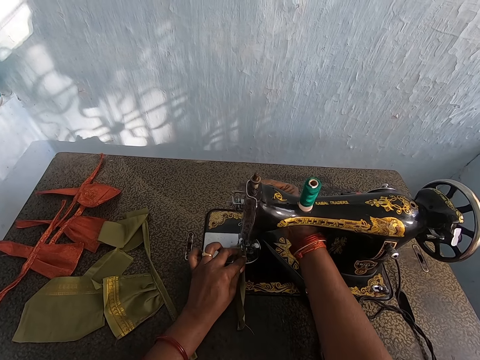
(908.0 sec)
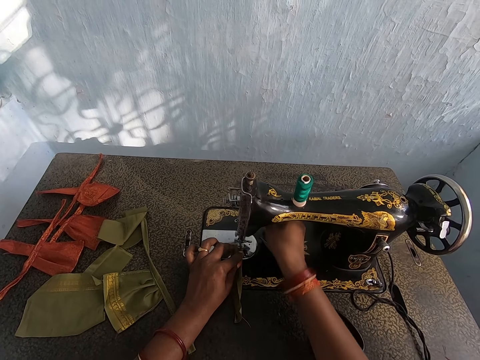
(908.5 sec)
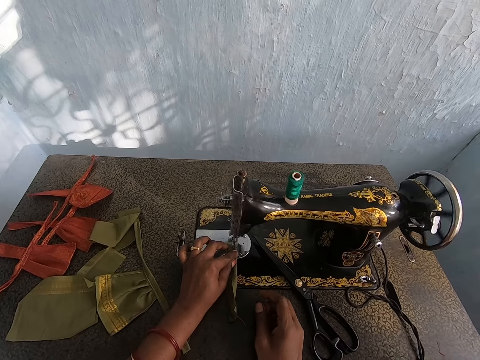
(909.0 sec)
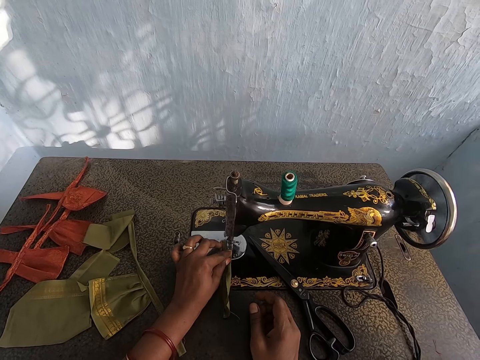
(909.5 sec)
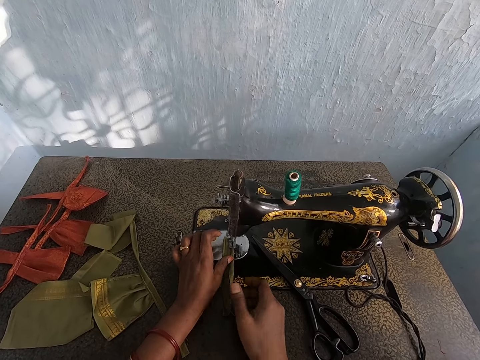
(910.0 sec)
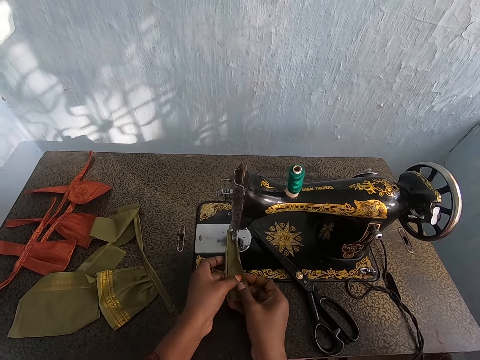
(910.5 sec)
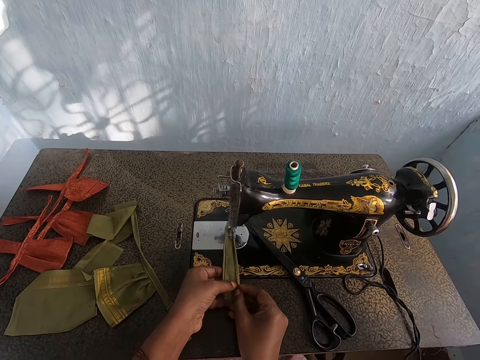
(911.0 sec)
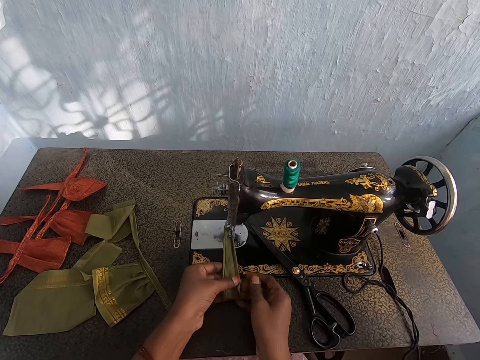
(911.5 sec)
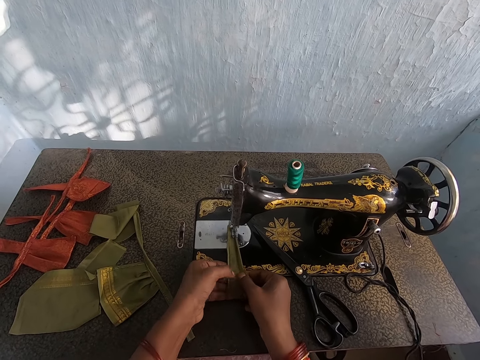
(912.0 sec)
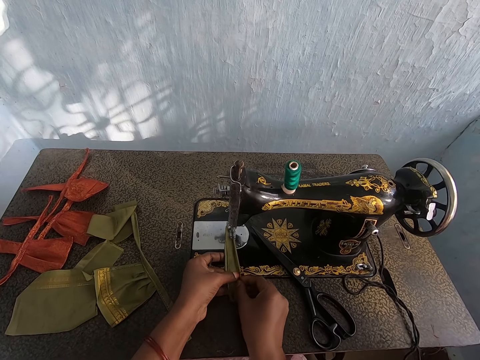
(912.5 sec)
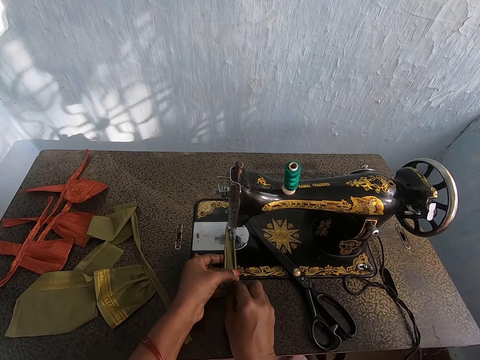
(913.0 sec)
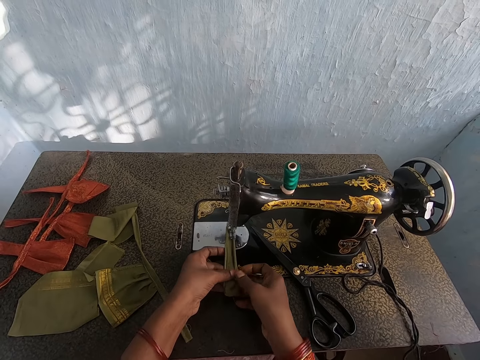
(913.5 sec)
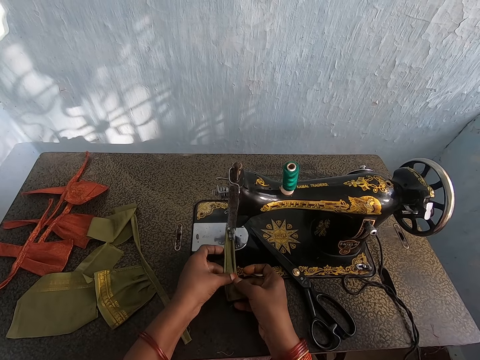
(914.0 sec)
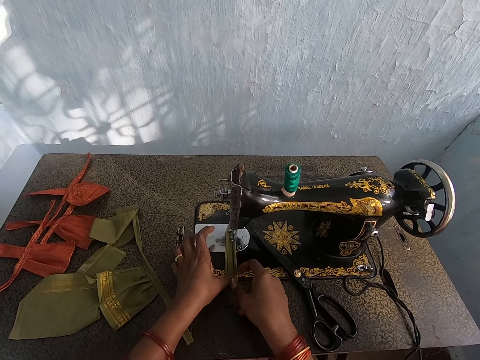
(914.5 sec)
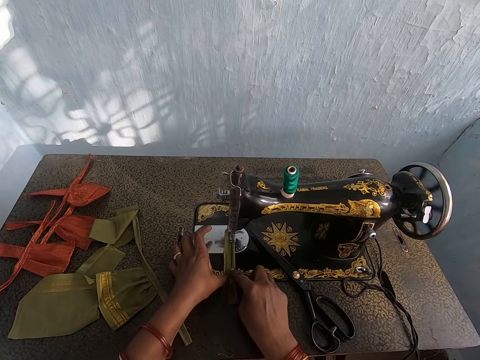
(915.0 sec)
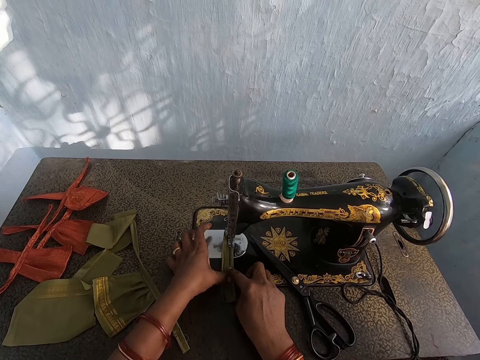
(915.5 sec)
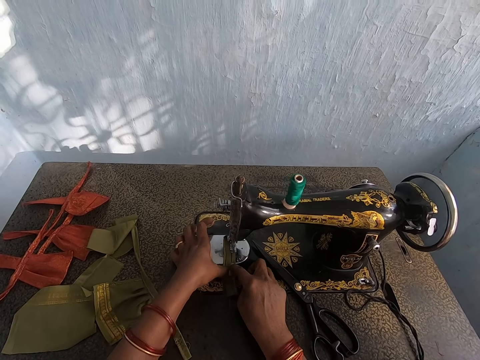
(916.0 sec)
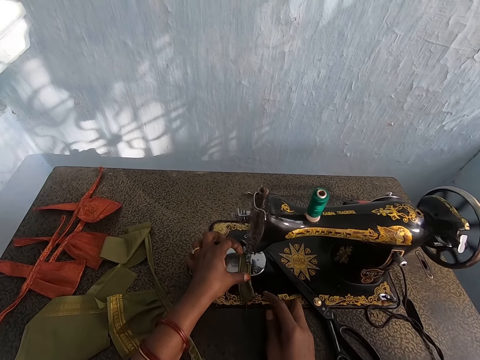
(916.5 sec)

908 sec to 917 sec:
The camera wearer adjusts the needle clamp on the sewing machine with her right hand. She sews the piece of cloth on the sewing machine with both legs. She holds the piece of cloth on the sewing machine with both hands. She sews the piece of cloth on the sewing machine with both legs. She folds the cloth.

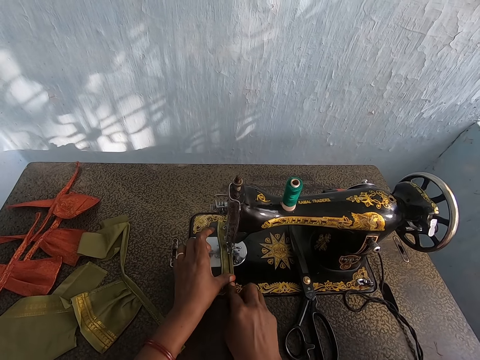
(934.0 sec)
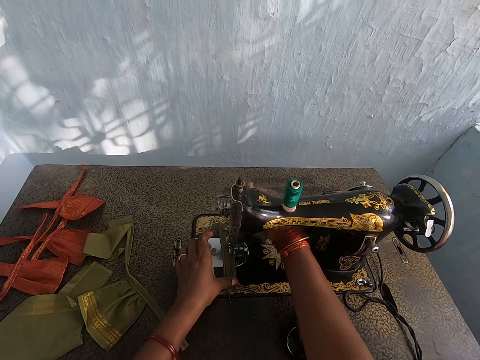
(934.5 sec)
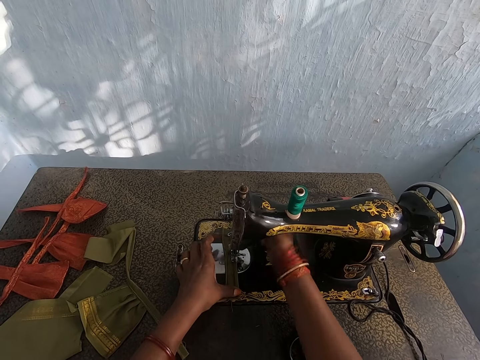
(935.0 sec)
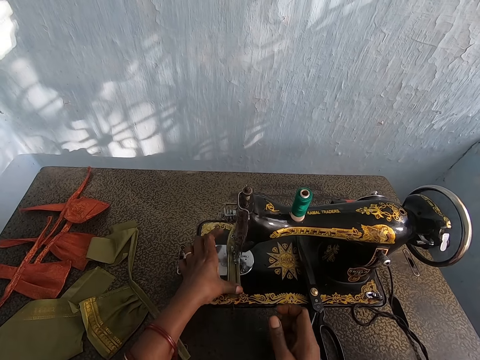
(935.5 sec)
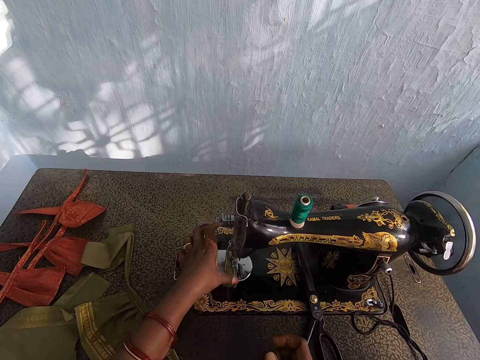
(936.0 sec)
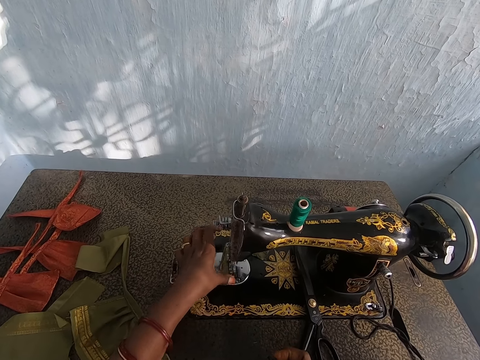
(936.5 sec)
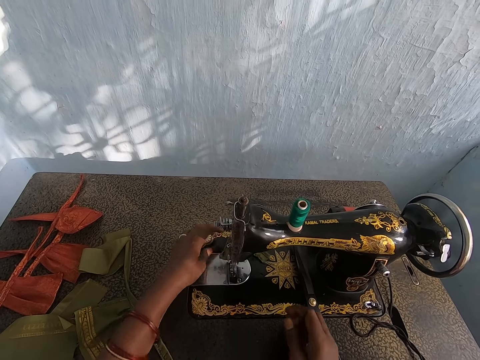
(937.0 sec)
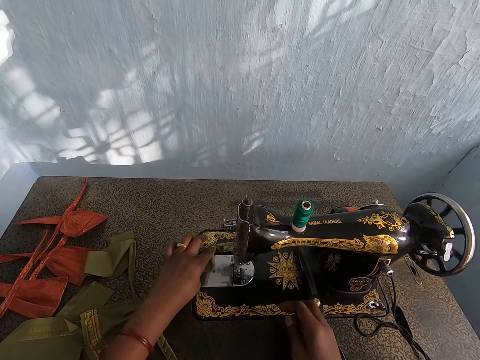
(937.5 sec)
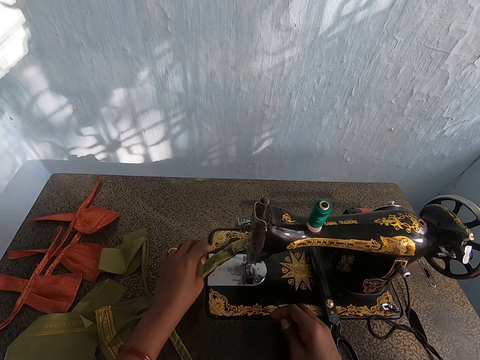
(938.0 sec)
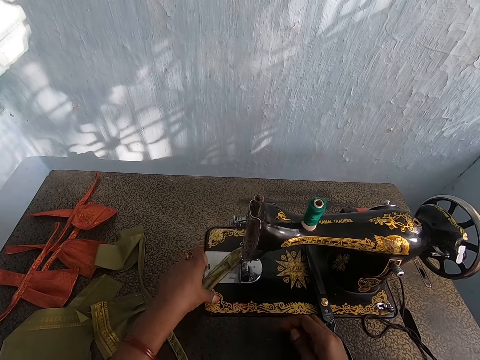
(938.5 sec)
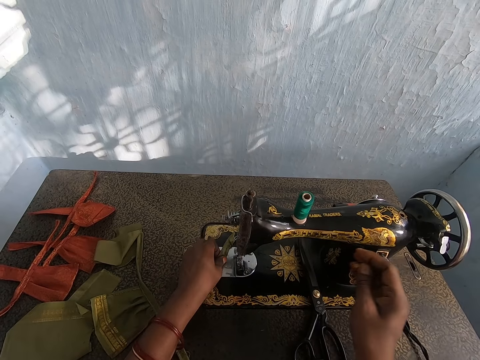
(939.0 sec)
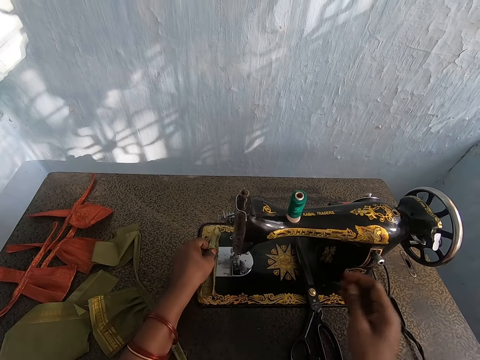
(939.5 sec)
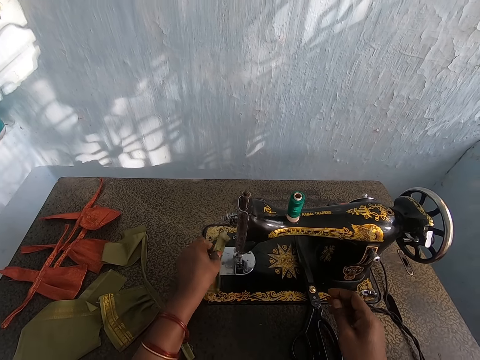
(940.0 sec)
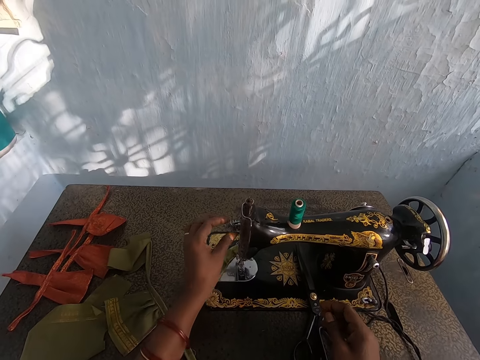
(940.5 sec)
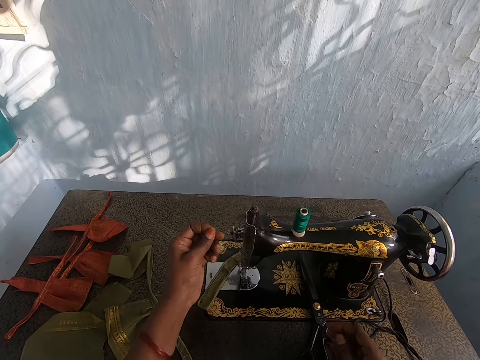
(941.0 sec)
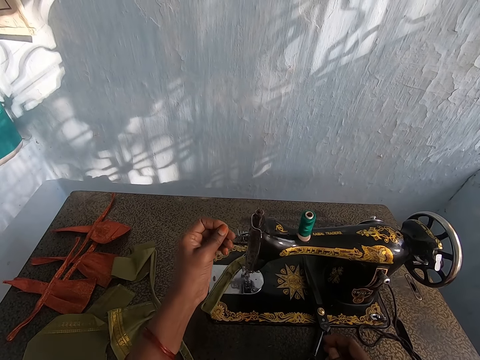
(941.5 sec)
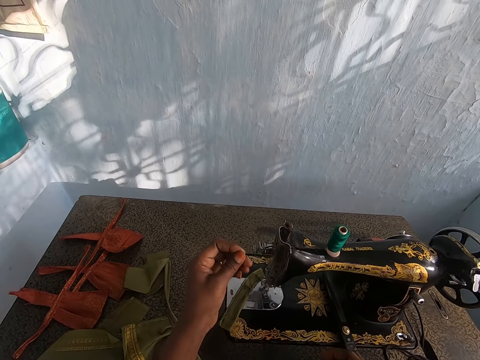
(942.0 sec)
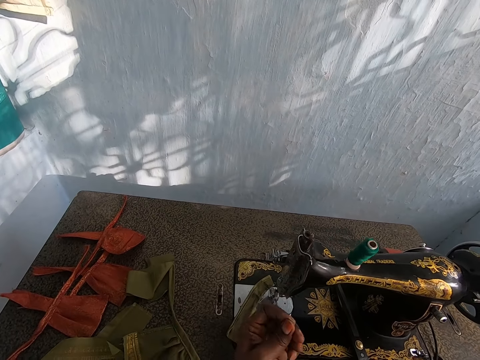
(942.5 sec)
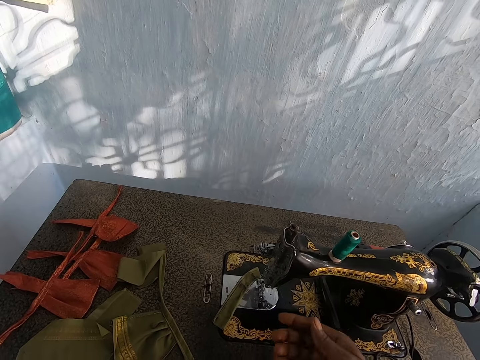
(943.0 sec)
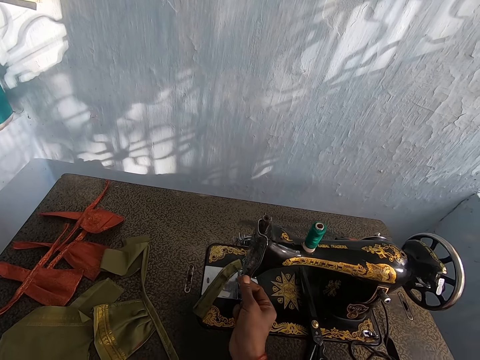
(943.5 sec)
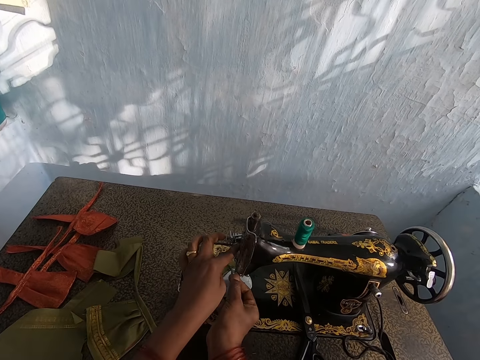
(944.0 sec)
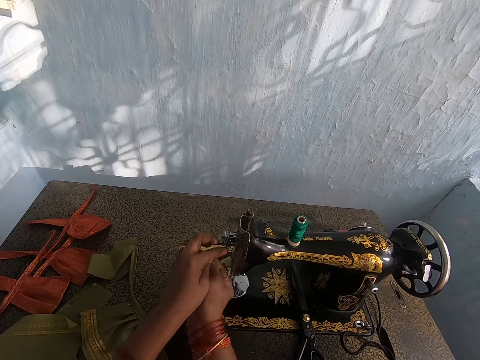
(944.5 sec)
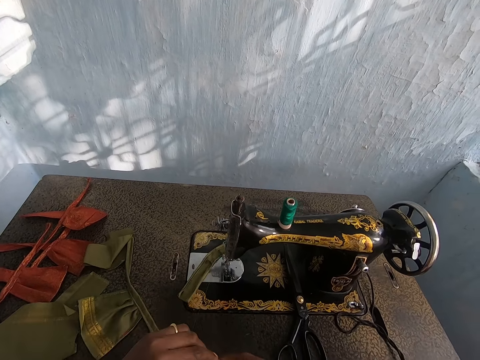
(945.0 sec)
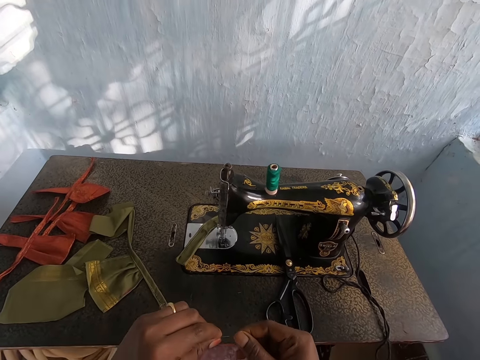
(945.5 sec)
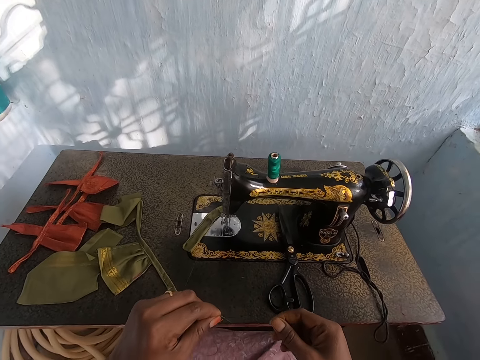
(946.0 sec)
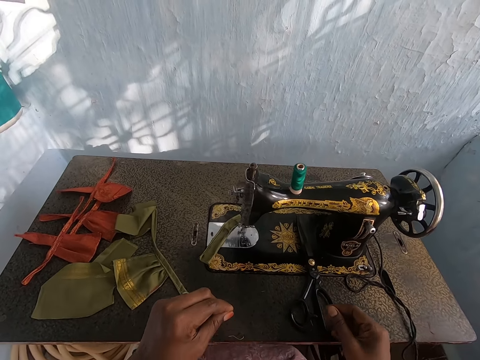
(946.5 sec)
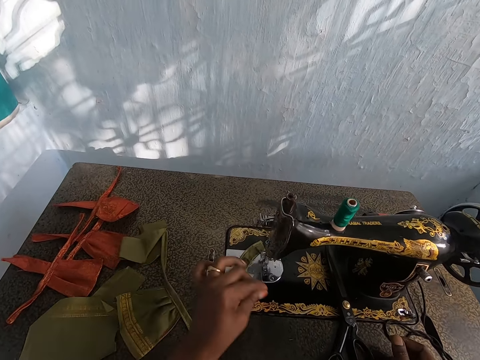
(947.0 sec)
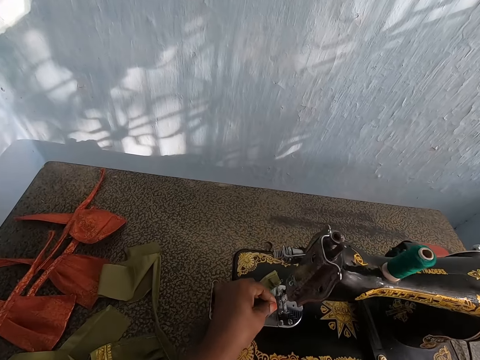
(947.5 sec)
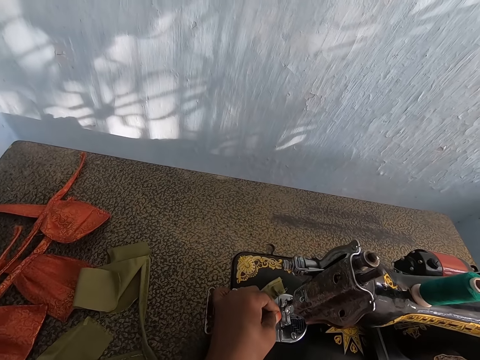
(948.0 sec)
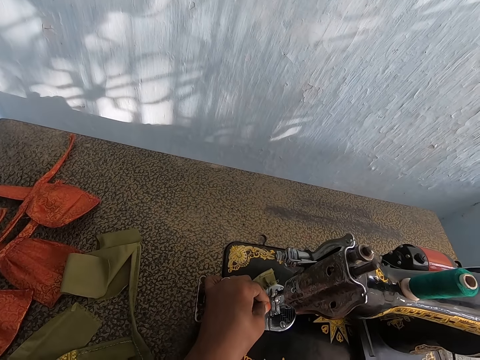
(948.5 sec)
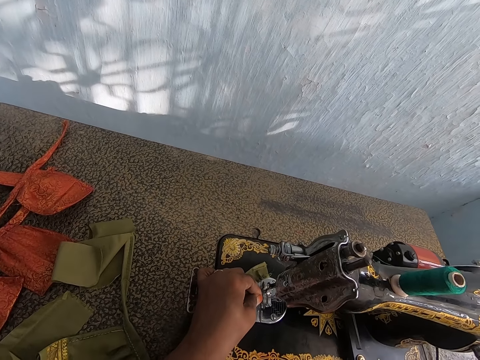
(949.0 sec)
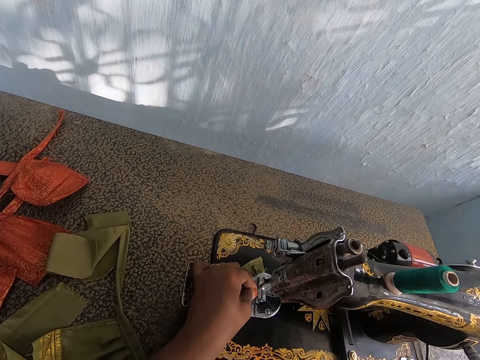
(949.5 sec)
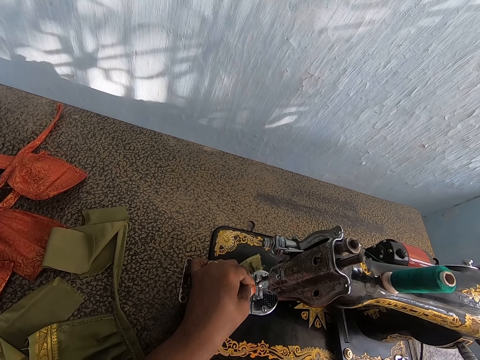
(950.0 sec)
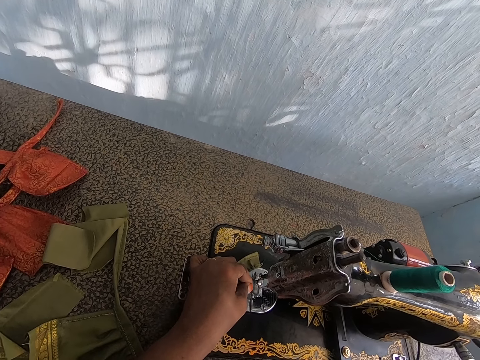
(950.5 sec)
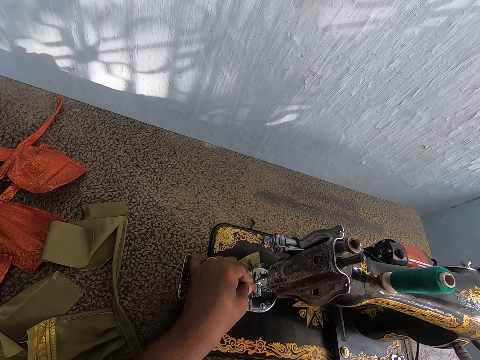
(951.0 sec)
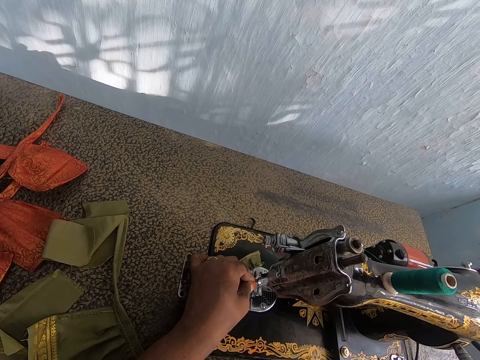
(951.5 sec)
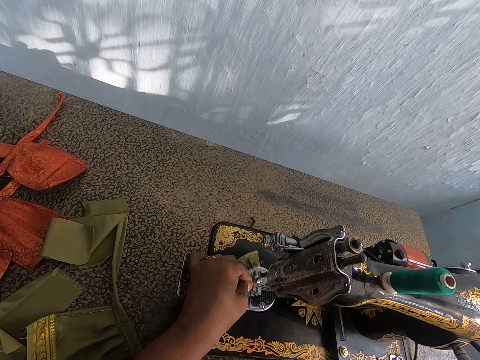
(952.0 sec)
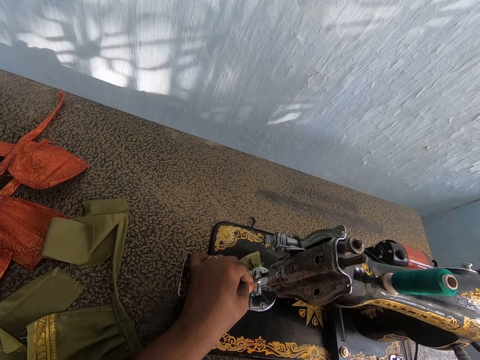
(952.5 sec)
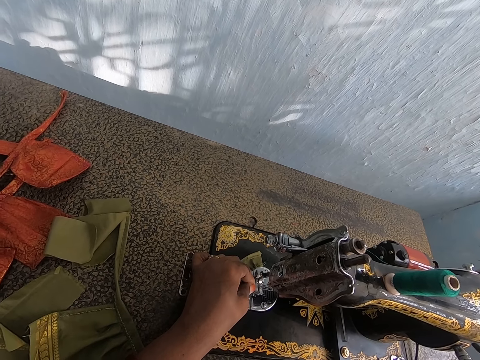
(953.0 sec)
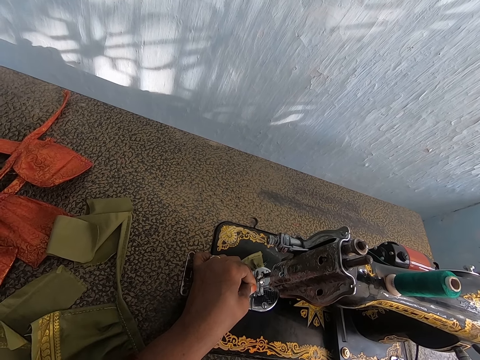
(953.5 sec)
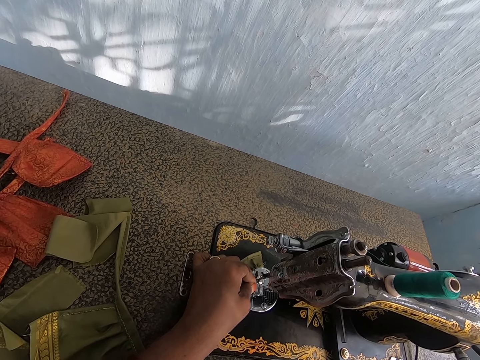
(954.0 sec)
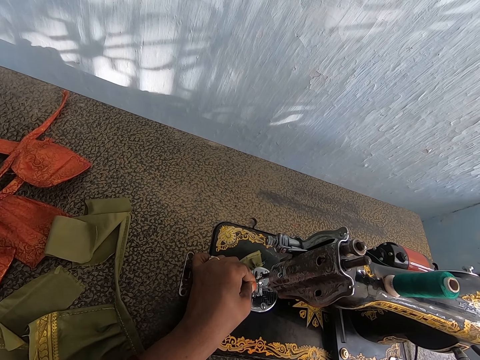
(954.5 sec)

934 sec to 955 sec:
The camera wearer holds the piece of cloth on the sewing machine with her left hand. She adjusts the needle clamp on the sewing machine with her right hand. She sews the piece of cloth on the sewing machine with both legs. She removes the piece of cloth from the sewing machine with her left hand. She picks the piece of cloth from the sewing machine with her left hand. She drops the piece of cloth on the sewing machine with her left hand. She pulls the thread from the sewing machine with her left hand. She sets the thread on the sewing machine with both hands. She puts the thread through the eye of a needle in the sewing machine with her left hand.
